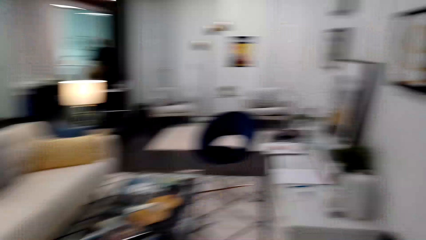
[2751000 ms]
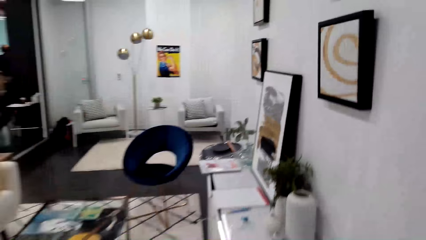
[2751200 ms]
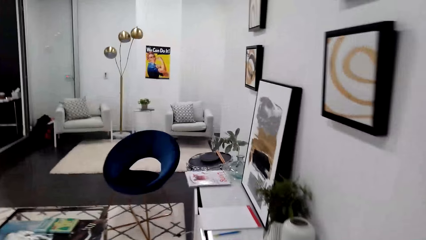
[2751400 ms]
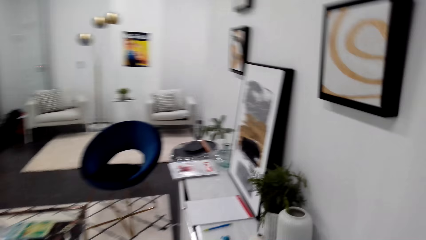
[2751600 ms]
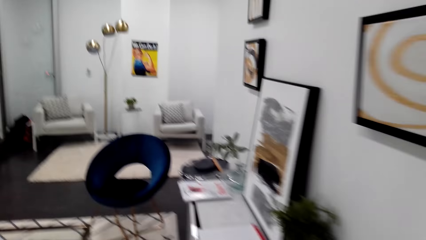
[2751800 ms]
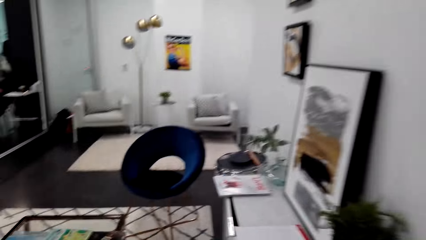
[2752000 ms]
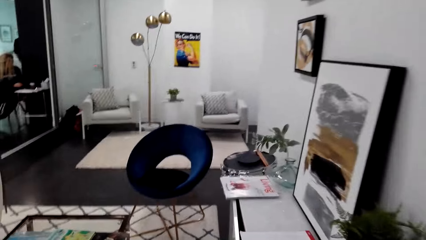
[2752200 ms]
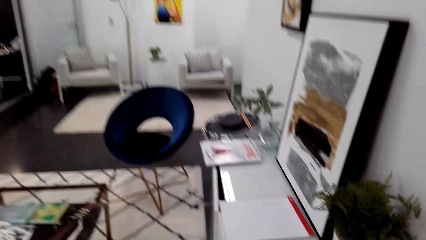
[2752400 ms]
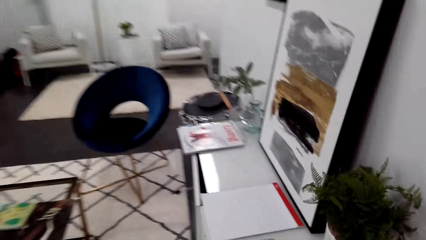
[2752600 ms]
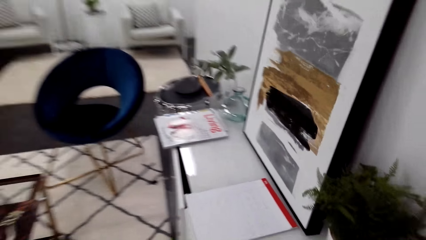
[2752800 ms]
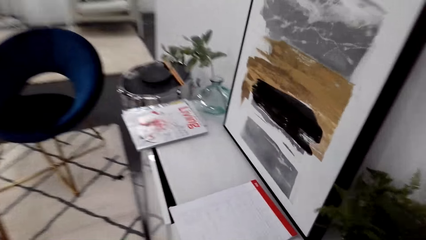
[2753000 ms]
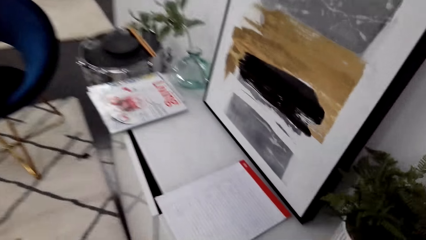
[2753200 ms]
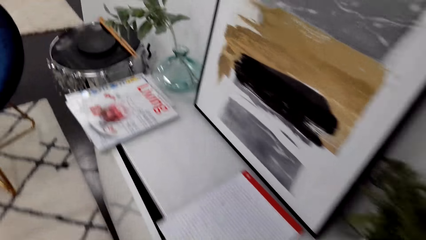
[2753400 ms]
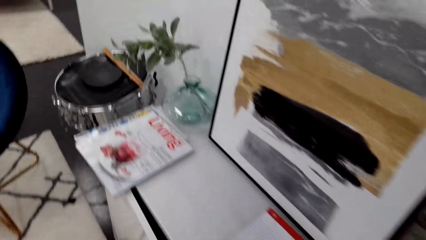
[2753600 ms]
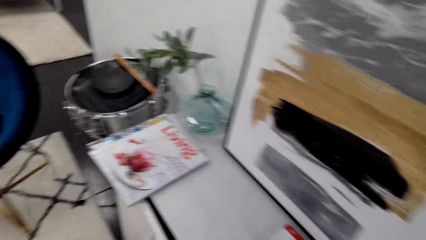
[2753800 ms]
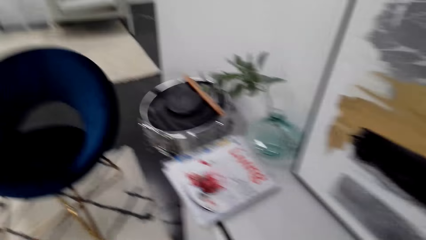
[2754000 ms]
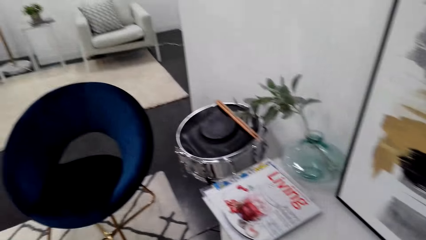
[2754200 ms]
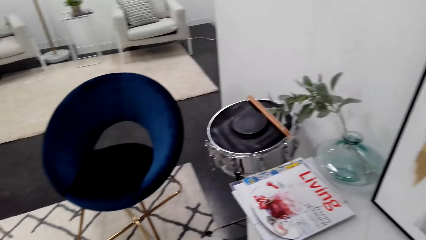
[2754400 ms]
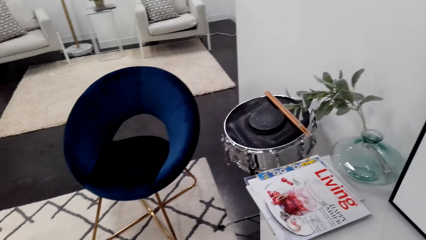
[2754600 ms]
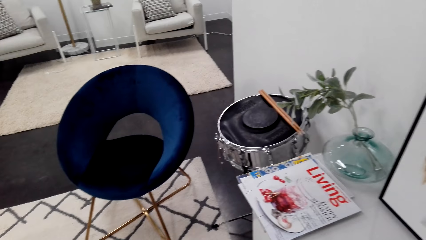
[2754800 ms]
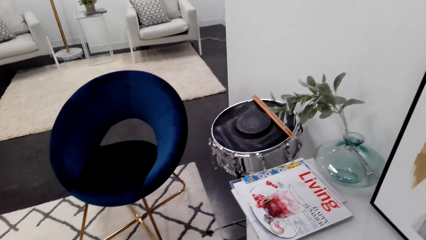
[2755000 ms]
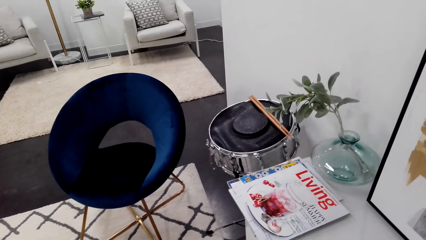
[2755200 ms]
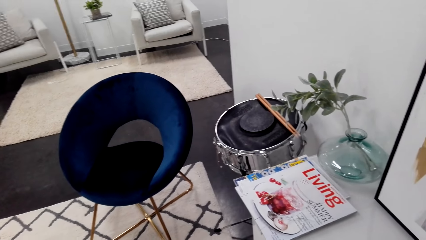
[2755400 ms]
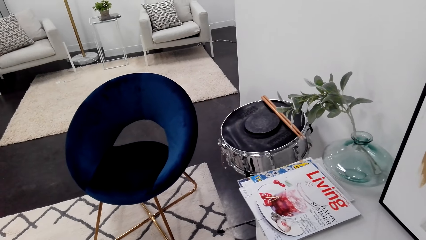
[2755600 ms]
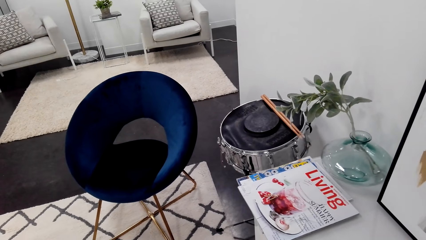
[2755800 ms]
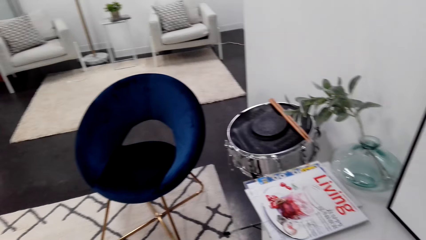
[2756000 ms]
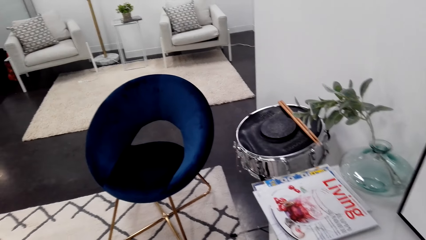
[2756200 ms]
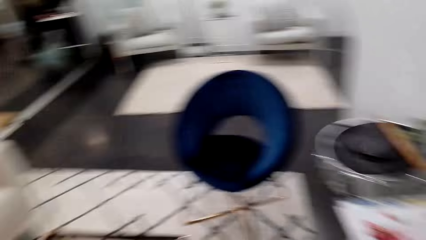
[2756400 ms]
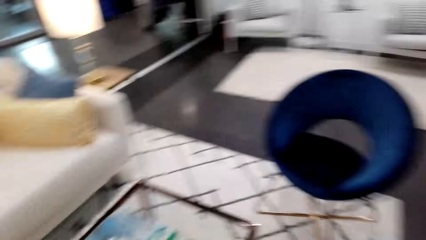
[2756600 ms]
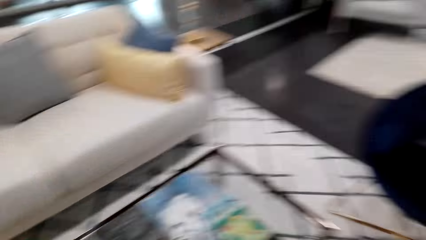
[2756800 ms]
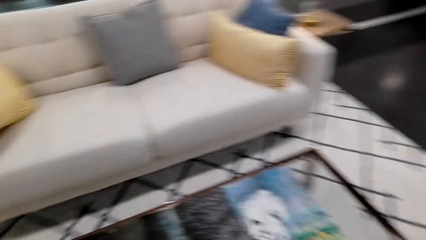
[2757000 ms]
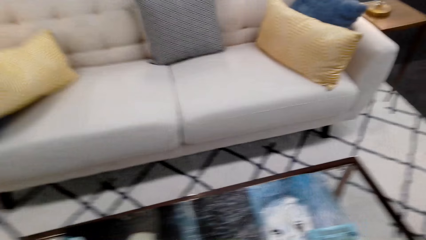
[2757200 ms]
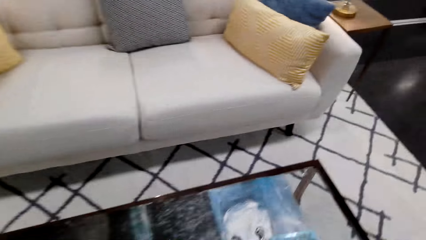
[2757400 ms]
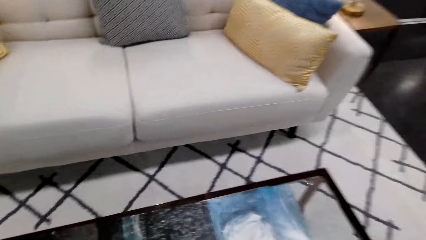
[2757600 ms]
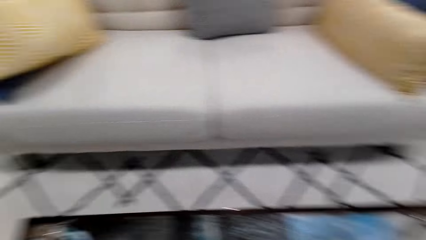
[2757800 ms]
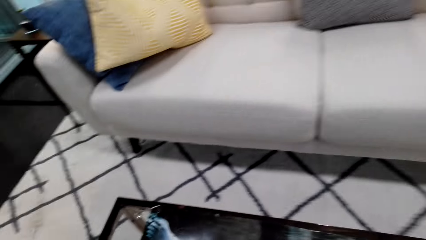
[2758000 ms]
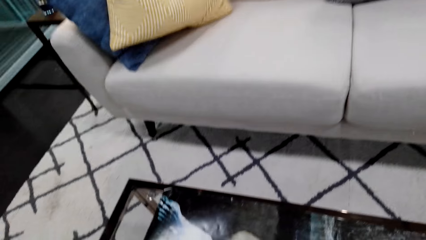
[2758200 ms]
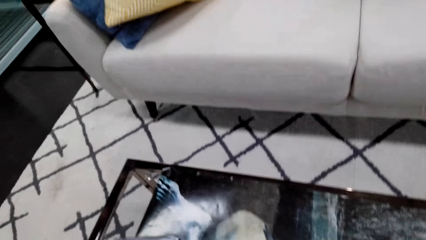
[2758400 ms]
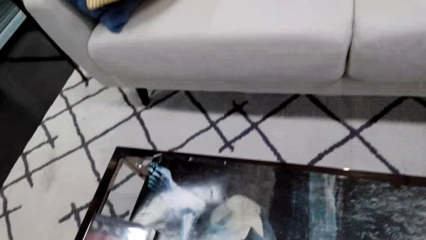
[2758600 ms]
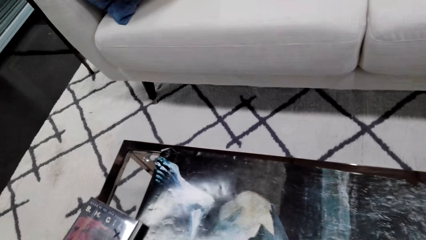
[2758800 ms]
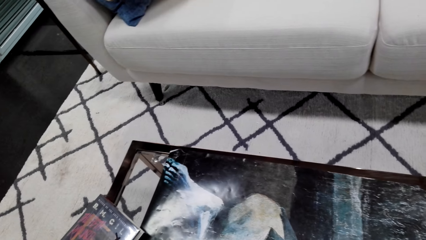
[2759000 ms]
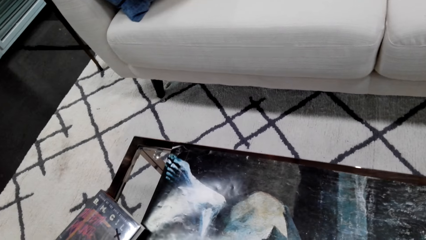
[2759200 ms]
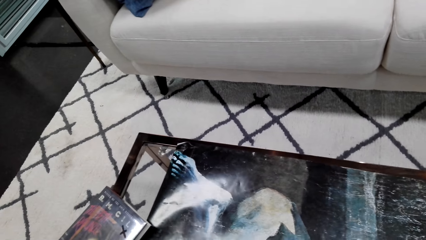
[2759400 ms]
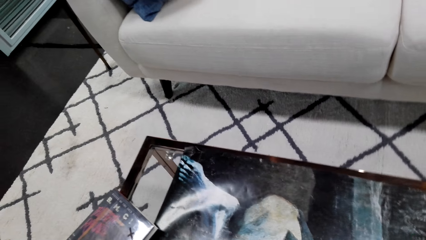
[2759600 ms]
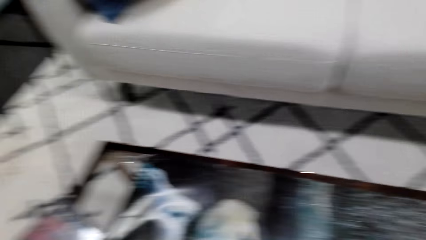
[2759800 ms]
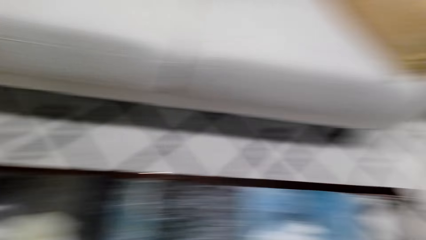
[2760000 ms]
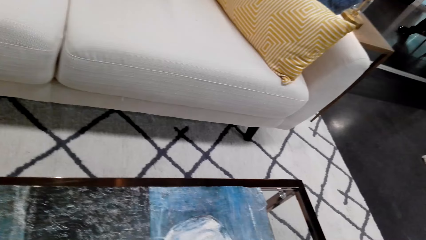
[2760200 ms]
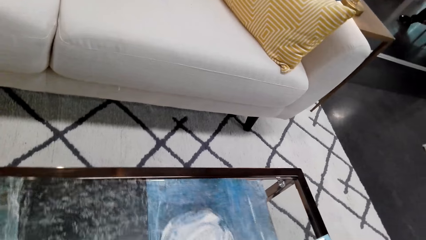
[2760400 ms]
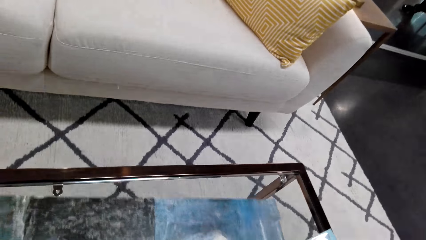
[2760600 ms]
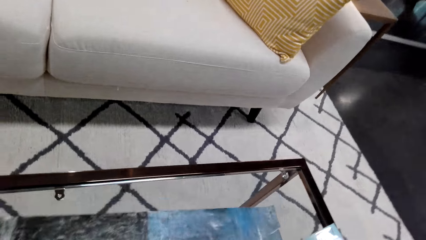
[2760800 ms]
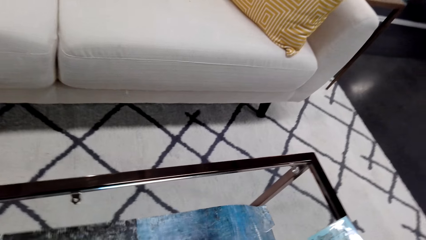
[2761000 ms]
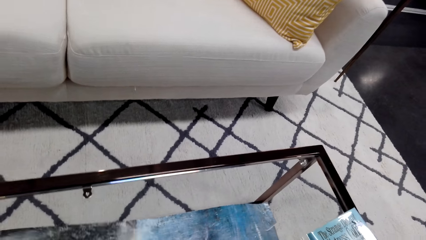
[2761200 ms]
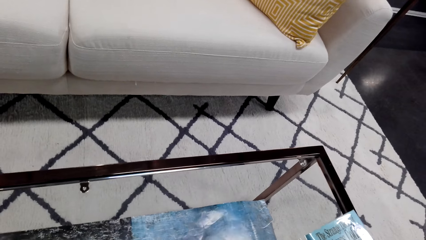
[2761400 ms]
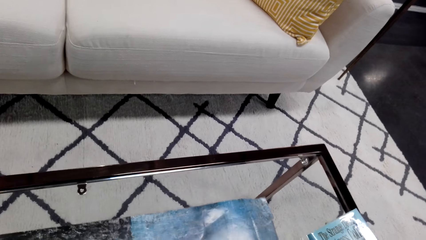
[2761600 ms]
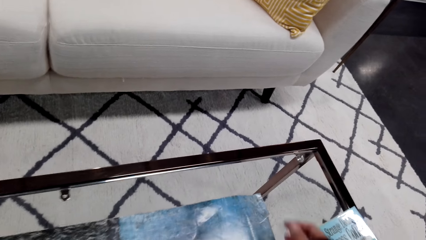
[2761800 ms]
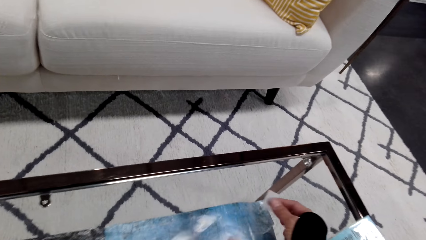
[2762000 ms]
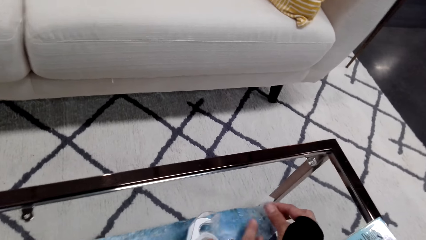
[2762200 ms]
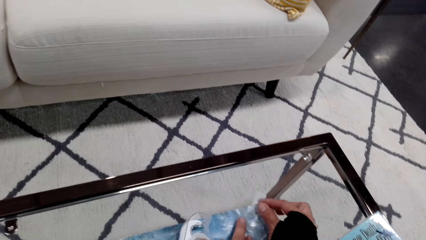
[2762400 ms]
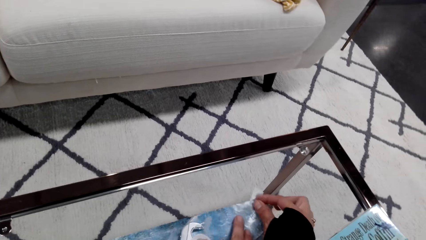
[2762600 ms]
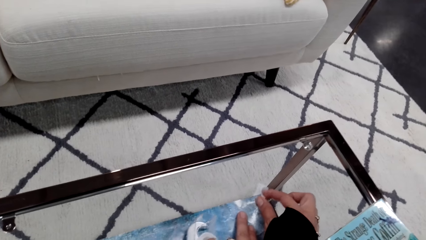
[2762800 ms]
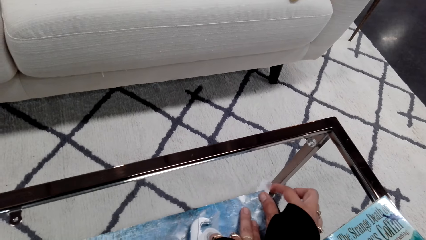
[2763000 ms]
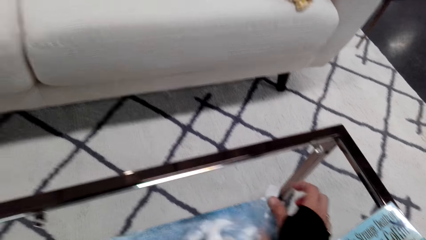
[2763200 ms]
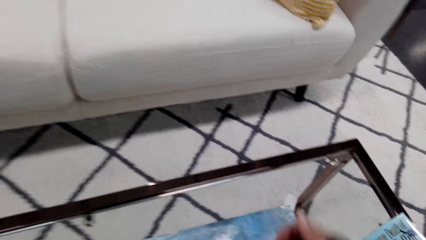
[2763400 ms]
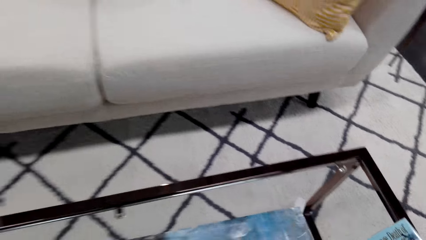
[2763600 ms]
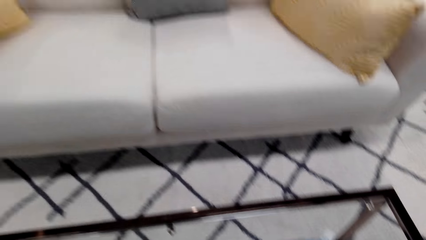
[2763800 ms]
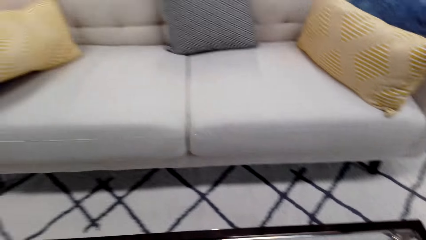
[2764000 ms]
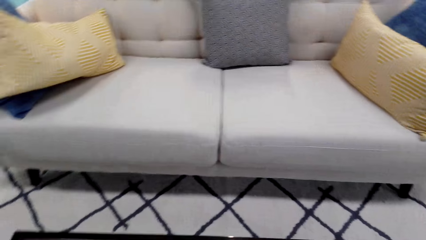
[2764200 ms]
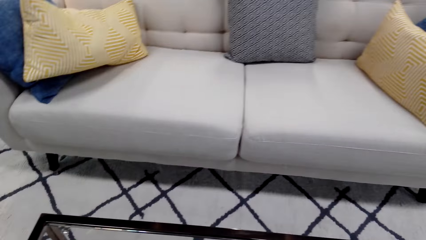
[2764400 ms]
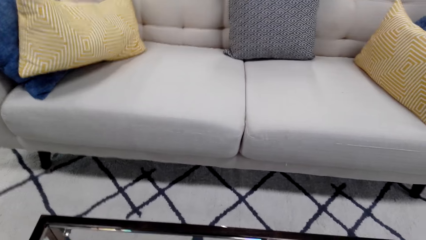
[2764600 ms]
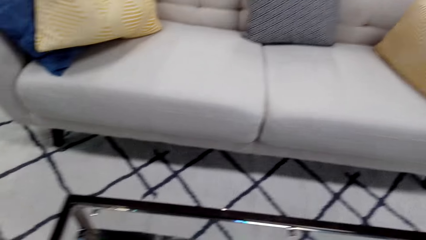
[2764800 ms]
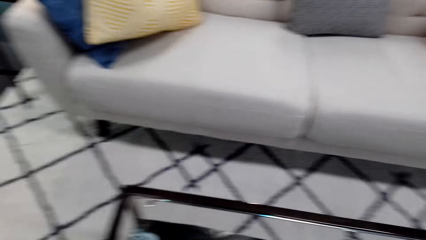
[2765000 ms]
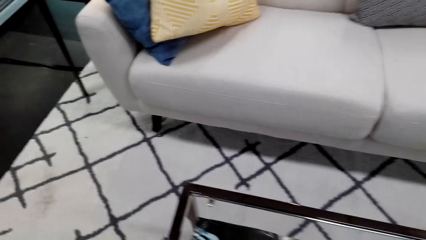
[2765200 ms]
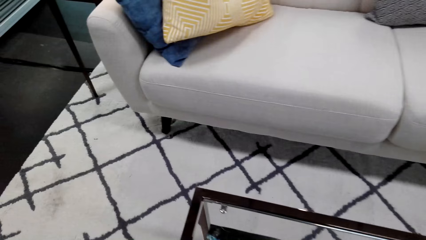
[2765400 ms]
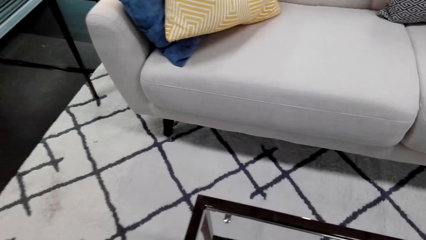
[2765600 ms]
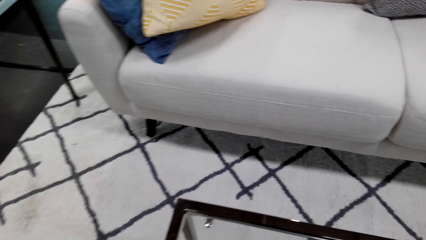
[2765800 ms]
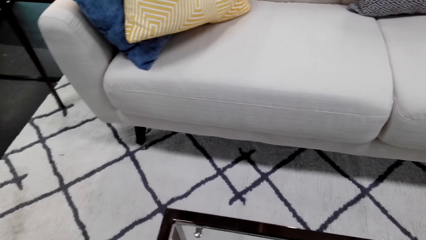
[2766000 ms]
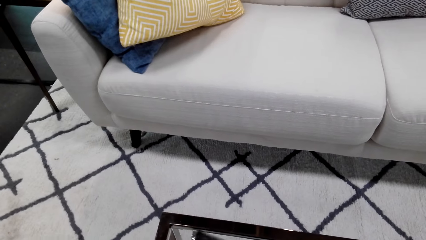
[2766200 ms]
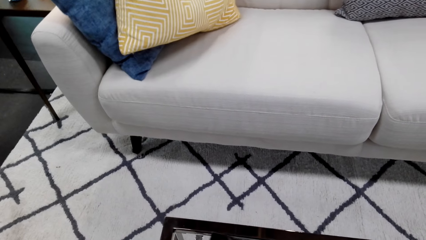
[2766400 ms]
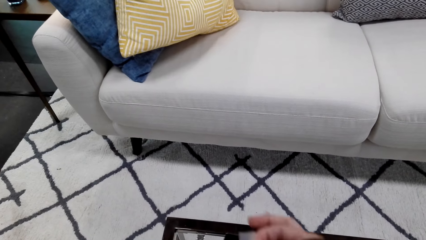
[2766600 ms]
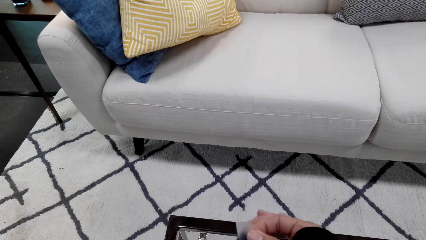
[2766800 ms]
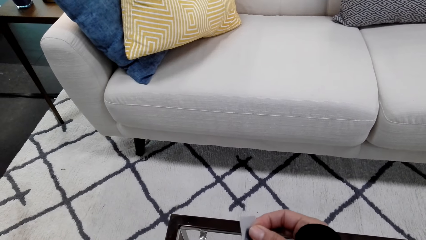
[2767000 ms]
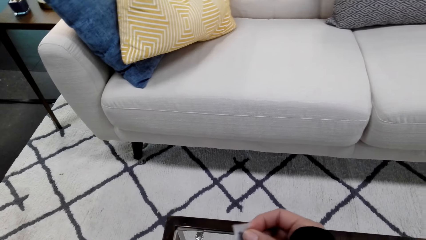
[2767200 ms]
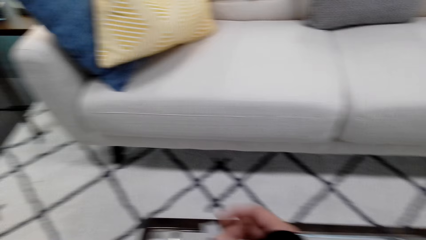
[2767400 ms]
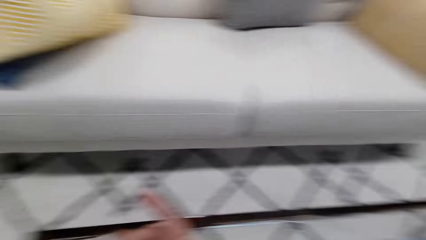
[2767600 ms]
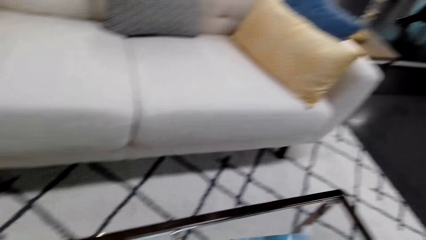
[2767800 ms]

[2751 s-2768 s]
The camera wearer walks around the house. They take the wall picture. They adjust a poster on the table. They attach a cellotape on the poster.
